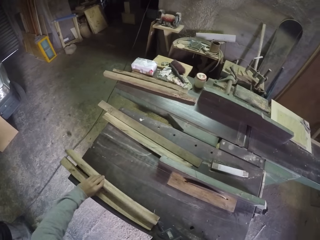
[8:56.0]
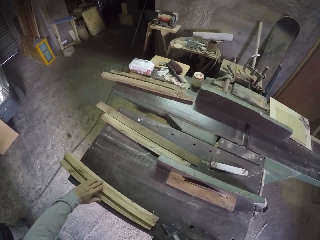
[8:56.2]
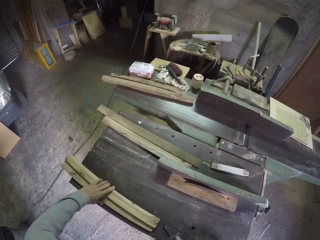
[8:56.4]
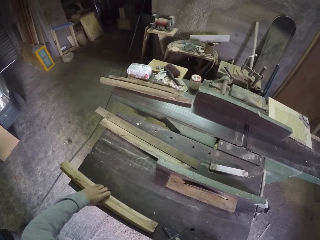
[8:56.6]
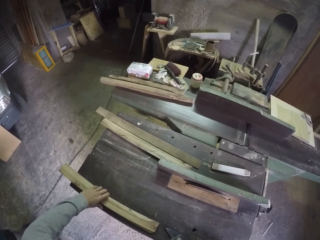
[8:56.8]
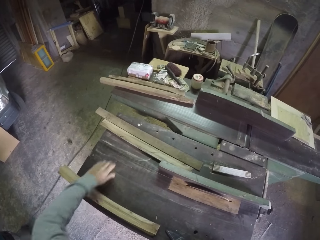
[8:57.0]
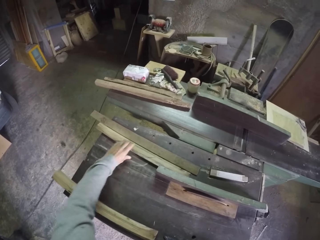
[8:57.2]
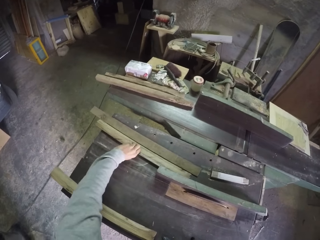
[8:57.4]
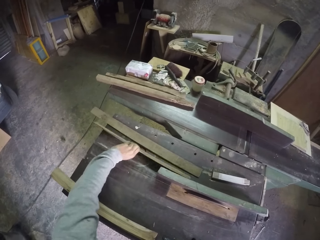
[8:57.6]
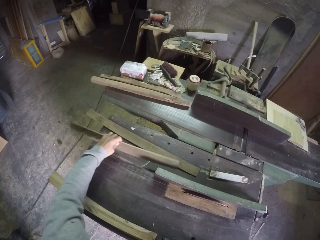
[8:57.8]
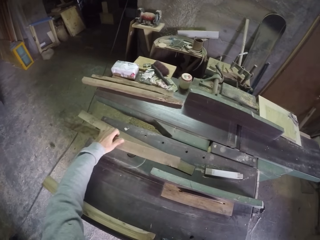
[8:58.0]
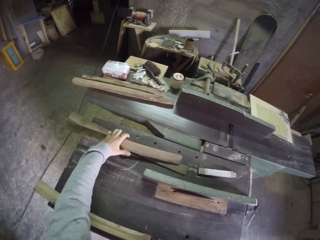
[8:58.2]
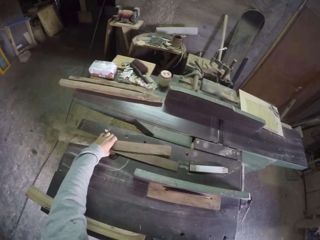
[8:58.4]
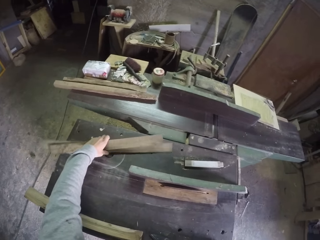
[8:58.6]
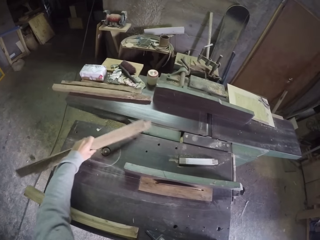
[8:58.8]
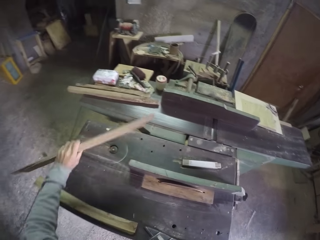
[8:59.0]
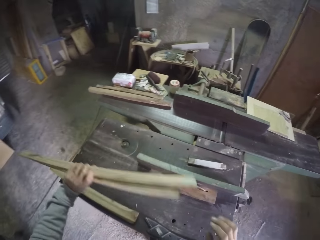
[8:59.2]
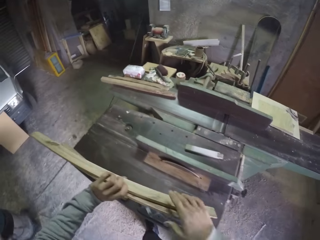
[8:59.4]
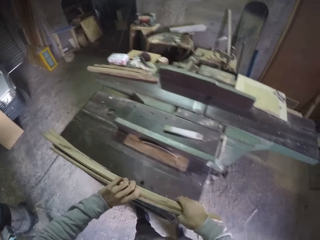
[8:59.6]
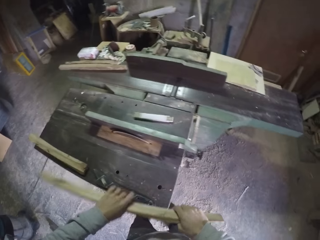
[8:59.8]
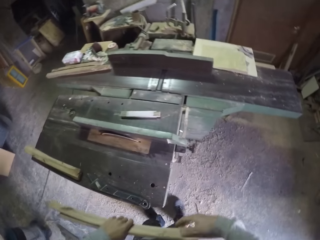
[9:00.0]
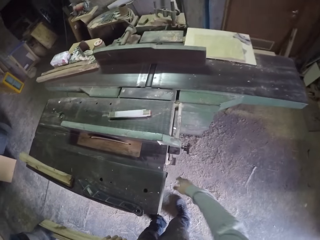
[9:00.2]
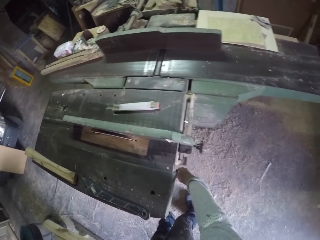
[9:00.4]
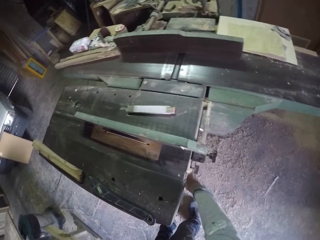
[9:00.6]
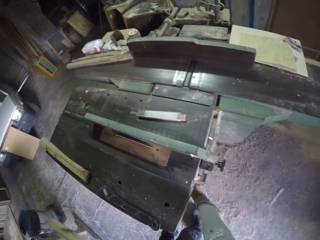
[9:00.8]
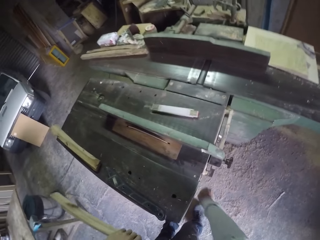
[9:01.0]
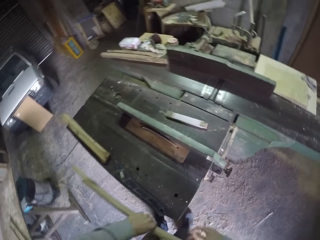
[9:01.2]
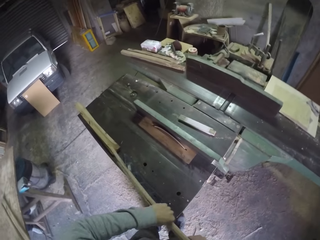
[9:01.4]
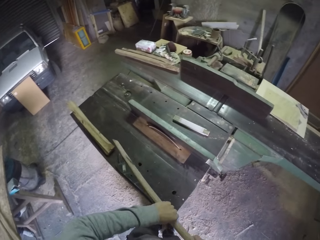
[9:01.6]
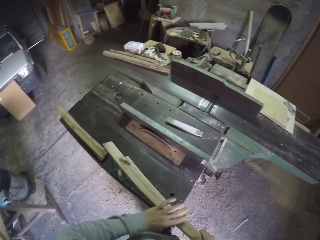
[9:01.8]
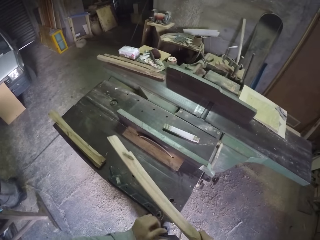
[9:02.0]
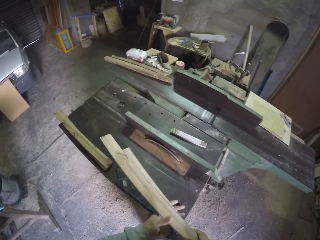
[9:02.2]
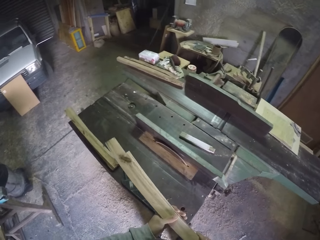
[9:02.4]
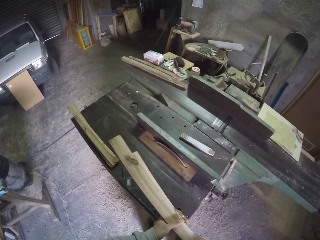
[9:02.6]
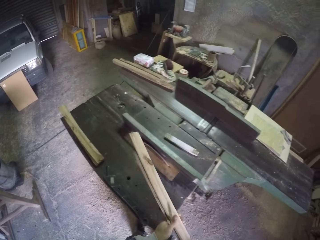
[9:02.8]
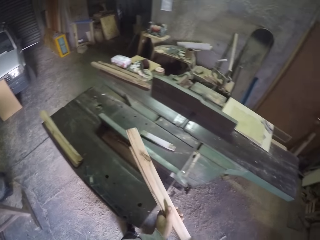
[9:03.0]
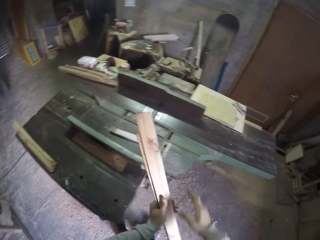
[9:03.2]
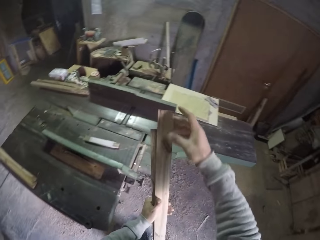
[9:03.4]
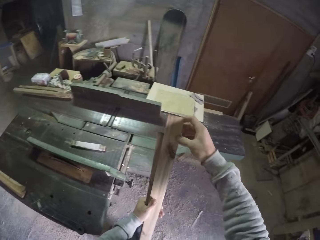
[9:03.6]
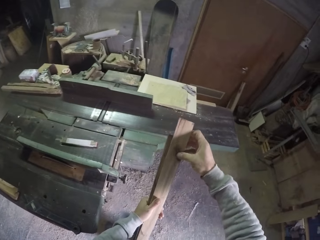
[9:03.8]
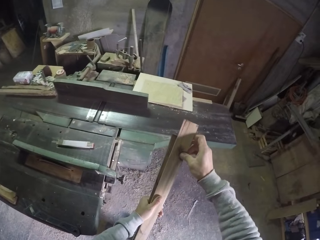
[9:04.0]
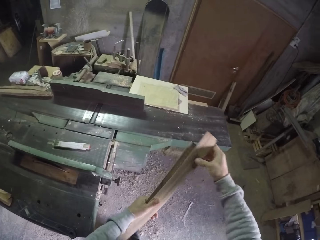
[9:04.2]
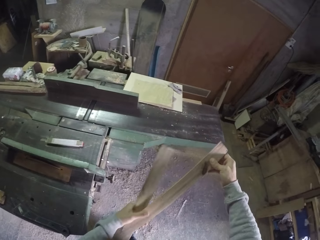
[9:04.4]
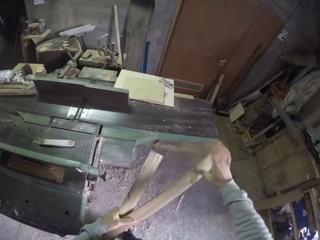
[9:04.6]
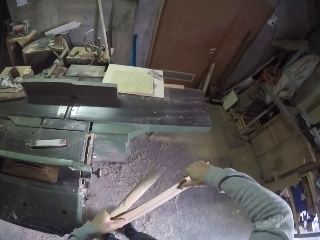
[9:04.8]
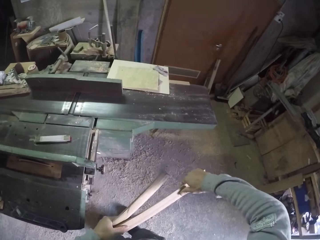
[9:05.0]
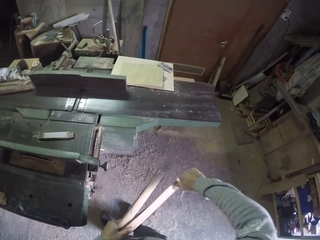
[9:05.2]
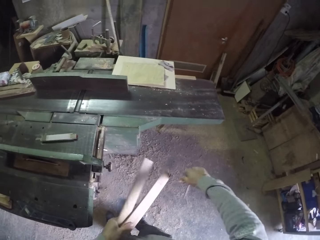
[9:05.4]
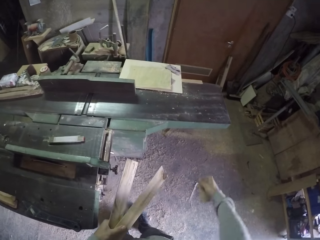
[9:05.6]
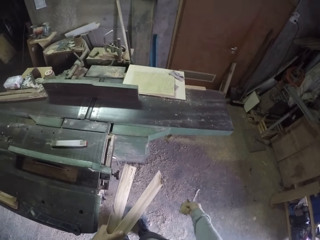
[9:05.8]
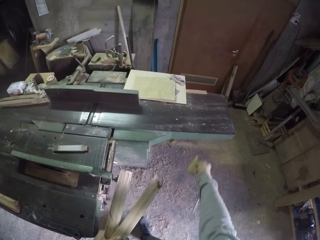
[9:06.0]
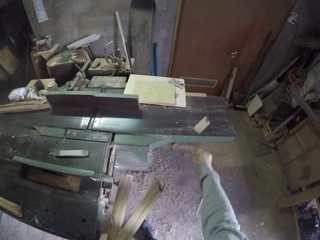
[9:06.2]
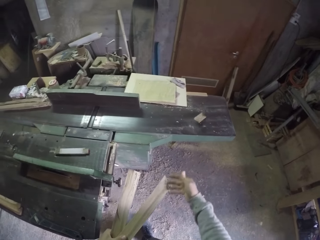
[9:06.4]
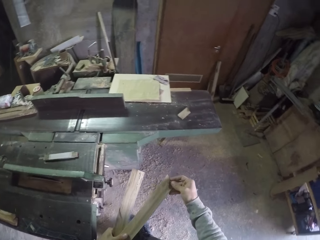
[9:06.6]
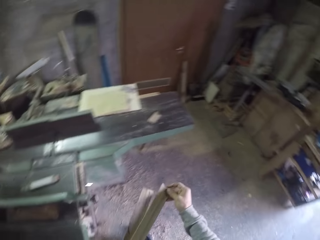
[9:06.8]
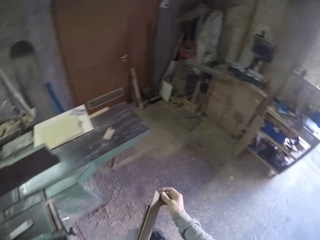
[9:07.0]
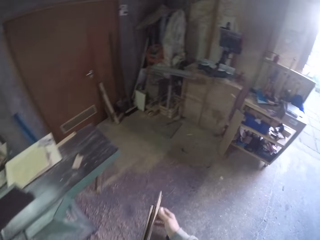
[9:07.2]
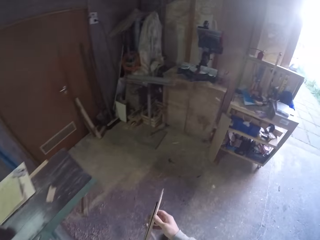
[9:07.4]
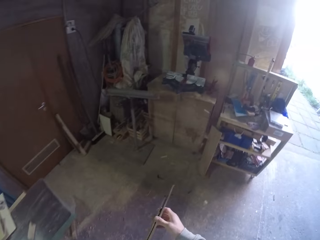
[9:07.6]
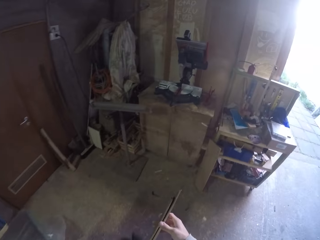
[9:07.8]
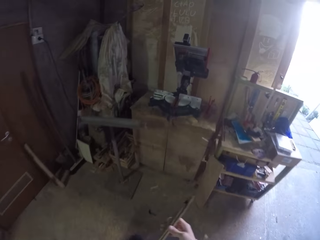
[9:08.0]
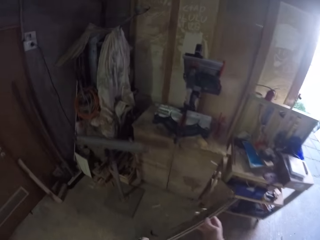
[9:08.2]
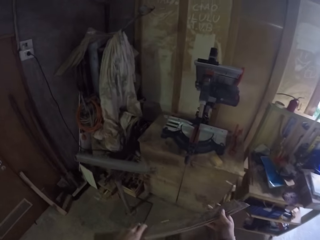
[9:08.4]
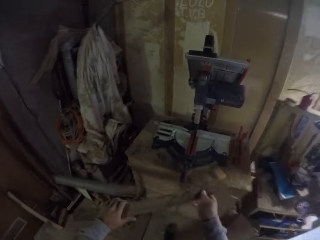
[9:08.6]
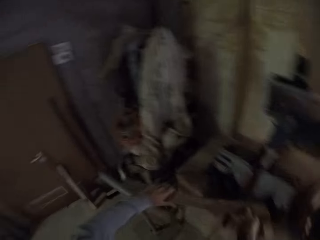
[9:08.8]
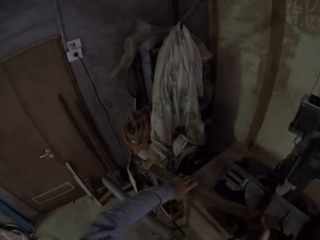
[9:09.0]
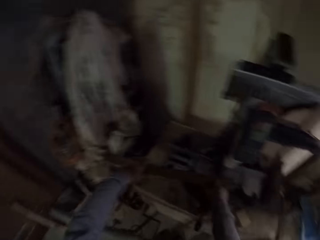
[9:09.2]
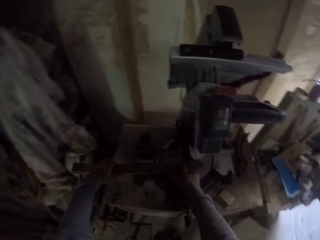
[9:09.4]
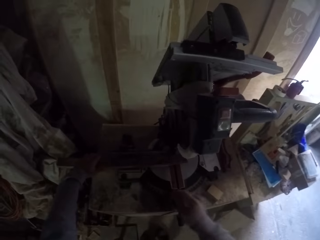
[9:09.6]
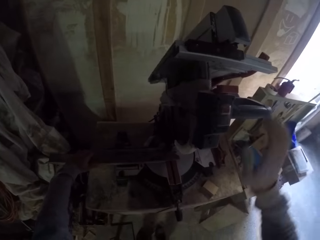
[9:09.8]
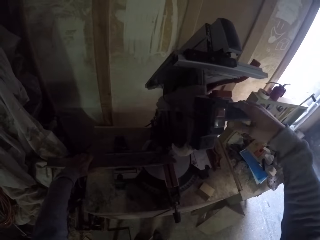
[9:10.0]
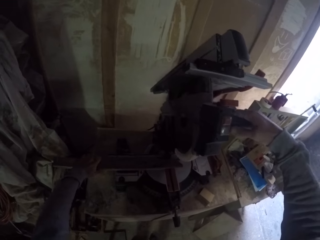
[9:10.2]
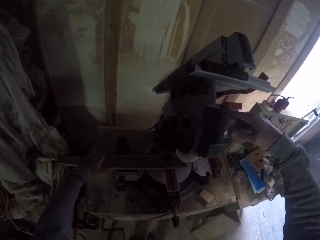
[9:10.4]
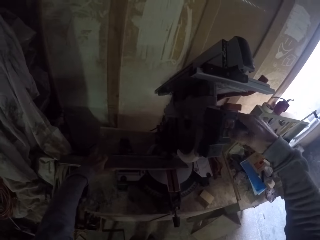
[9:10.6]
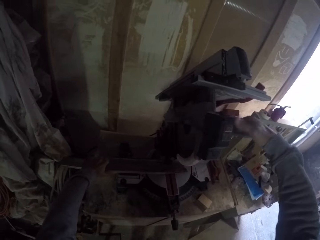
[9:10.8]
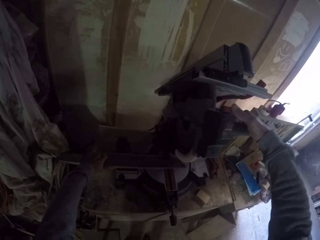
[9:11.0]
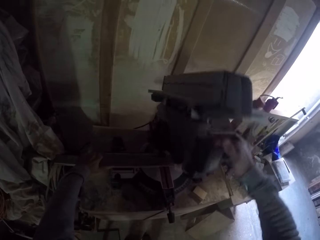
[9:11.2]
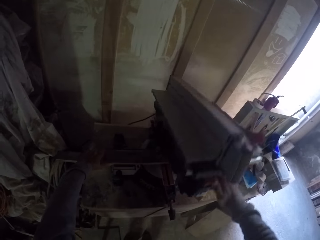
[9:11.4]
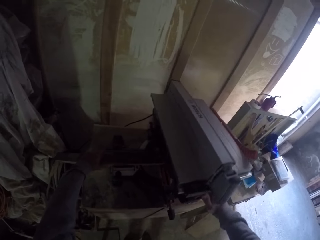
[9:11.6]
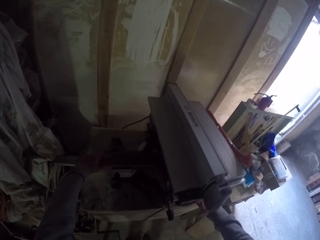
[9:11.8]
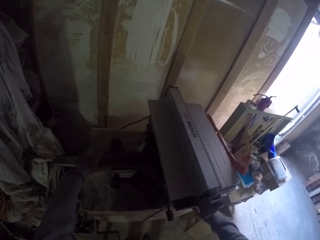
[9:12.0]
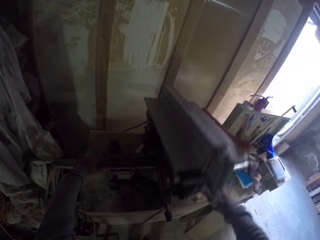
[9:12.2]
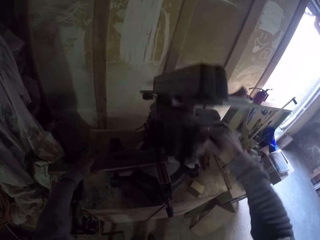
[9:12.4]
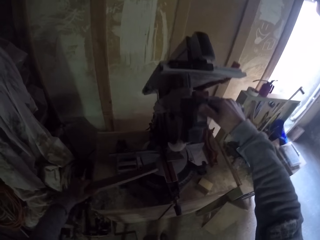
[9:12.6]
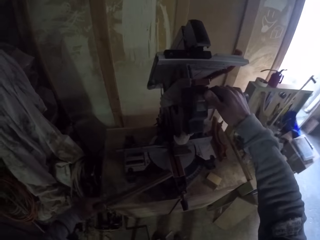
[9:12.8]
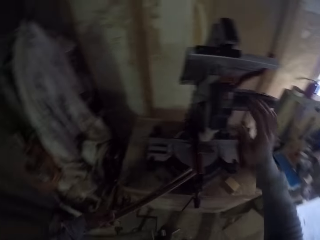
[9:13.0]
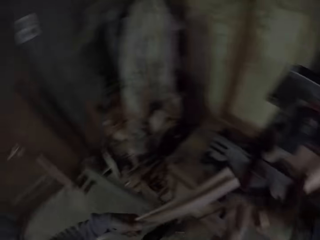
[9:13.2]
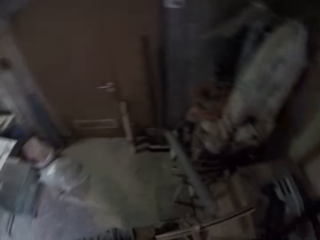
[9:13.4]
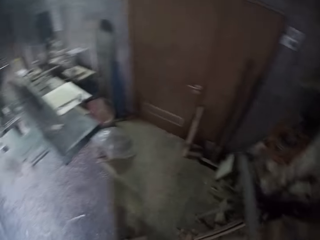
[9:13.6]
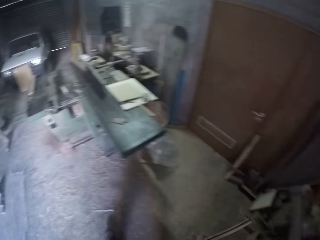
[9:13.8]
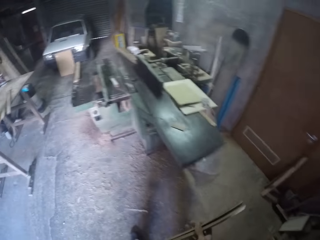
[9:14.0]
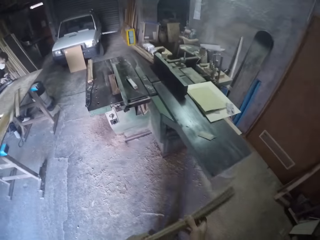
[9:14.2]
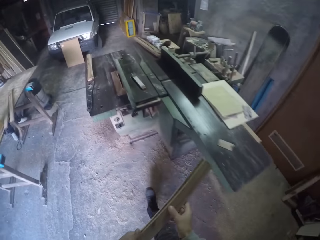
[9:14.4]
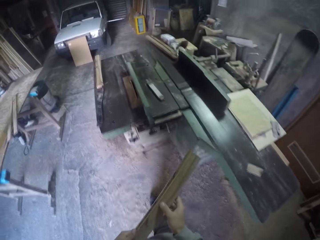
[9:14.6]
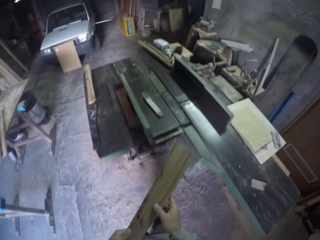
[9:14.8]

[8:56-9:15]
The camera wearer drops the wood in his left hand on the work bench. He sorts the wood on the table saw. He holds two woods on the work bench together with his left hand. He picks the wood from the work bench with his left hand. He holds the wood with both hands. He takes his right hand off the wood. He pulls the lever of the work bench with his right hand. He switches off the table saw. He holds the wood with both hands. He arranges the woods. He cuts one of the woods into two with his right hand. He breaks the wood. He throws the piece of wood in his right hand on the work bench. He walks towards a cutter or grinder. He walks around the store. He places the wood in his hands on the plate of the cutter. He holds the handle of the cutter with his right hand. He presses a button on the cutter with his right hand. He cuts the woods on the plate of the cutter. He grinds the wood with the grinder. He picks the woods from the plate of the cutter with his left hand. He switches off the grinder. He holds the woods with both hands. He turns around the store. He walks around the store. He walks towards the work bench.

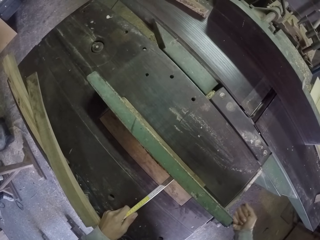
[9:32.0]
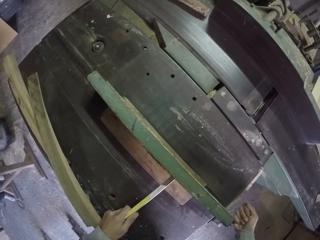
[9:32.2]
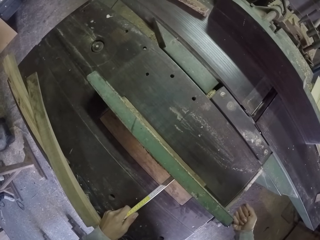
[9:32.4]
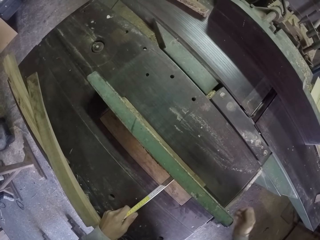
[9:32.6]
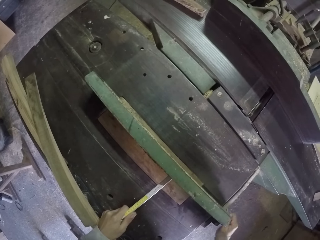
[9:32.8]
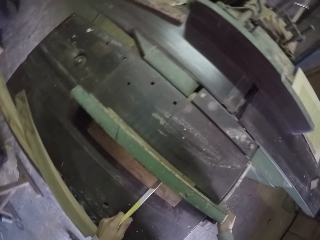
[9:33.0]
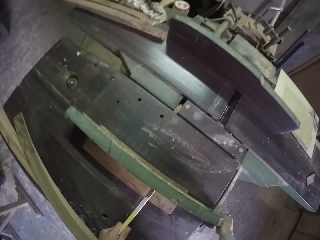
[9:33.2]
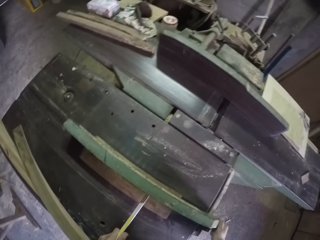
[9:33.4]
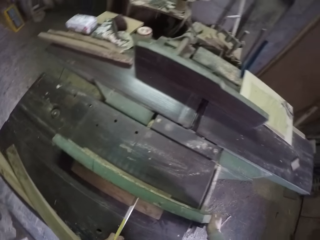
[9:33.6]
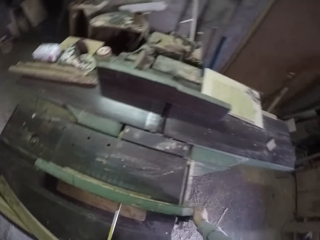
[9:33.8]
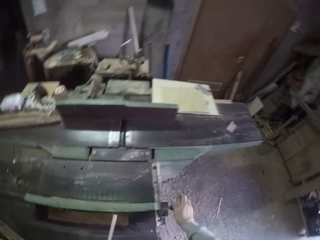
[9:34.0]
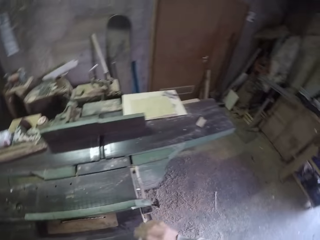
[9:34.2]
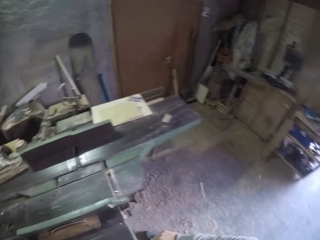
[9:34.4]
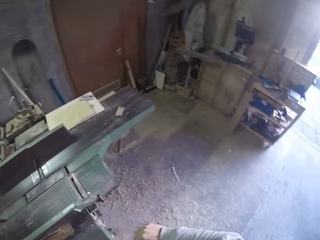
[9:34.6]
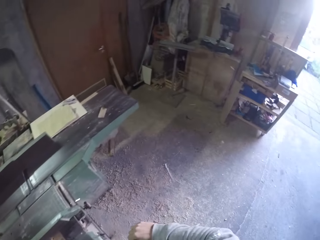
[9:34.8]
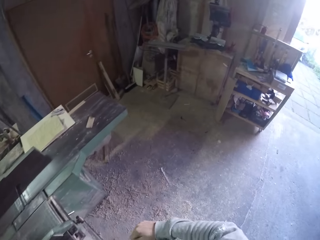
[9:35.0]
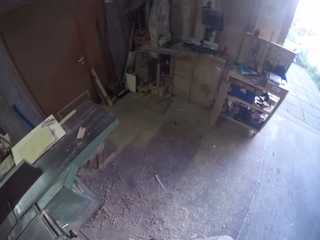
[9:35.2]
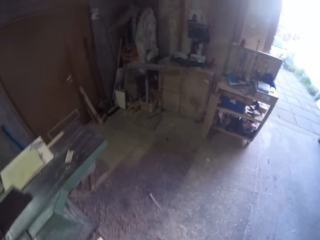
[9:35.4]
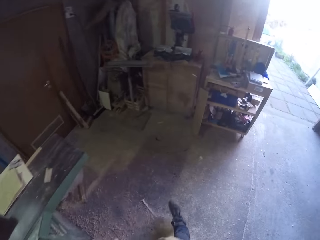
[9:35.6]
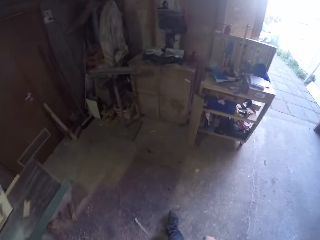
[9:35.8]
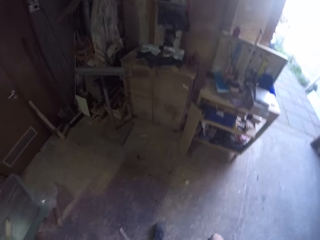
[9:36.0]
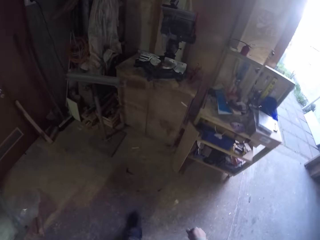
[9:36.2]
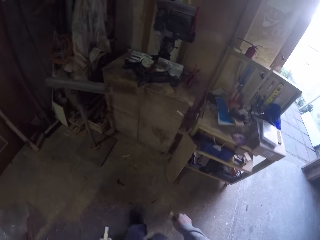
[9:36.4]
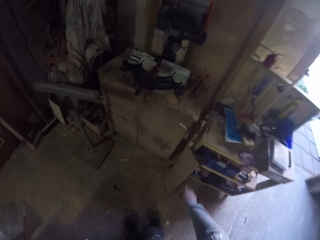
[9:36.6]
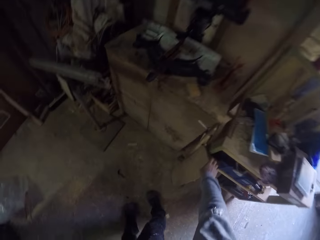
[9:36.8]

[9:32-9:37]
The camera wearer hits the clamp of the work bench with his right hand. He turns the clamp of the work bench with his right hand. He looks around the store. He walks towards the cutter. He walks around the store.
